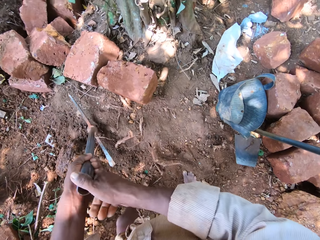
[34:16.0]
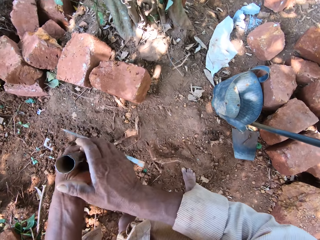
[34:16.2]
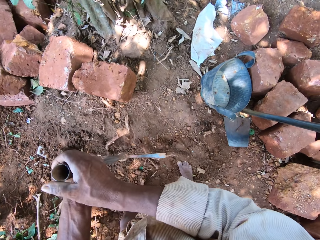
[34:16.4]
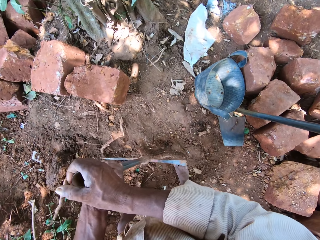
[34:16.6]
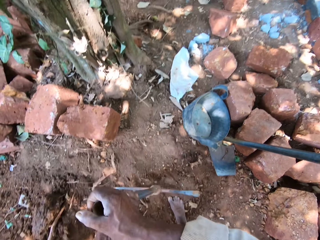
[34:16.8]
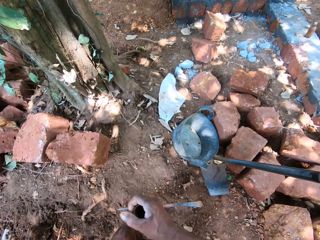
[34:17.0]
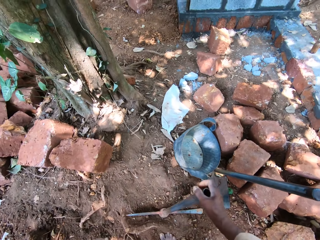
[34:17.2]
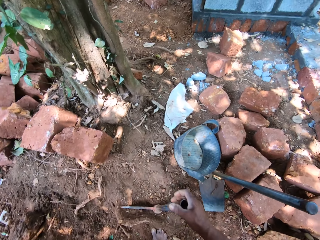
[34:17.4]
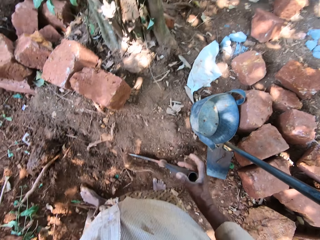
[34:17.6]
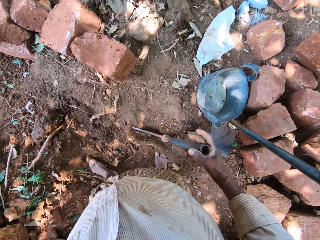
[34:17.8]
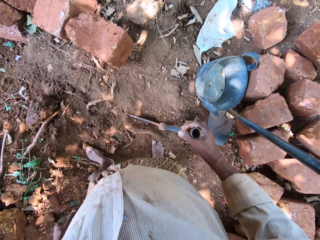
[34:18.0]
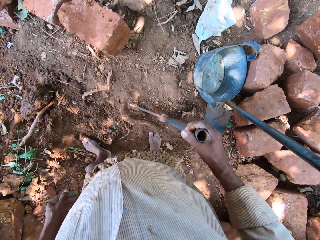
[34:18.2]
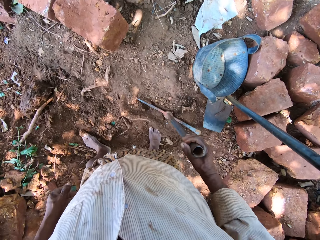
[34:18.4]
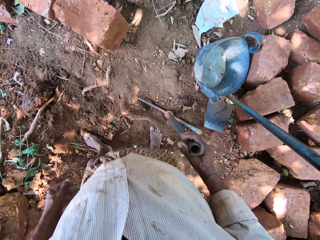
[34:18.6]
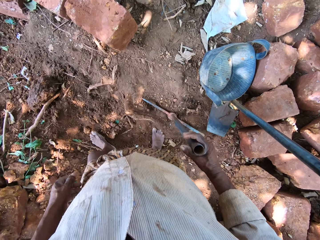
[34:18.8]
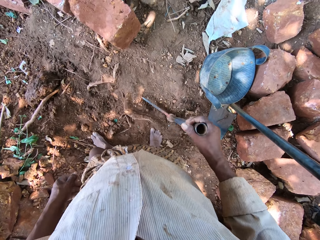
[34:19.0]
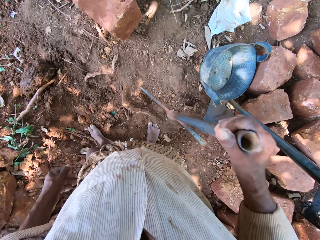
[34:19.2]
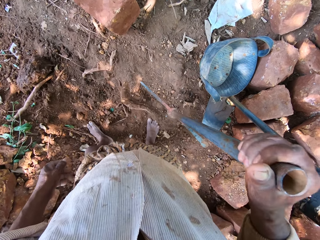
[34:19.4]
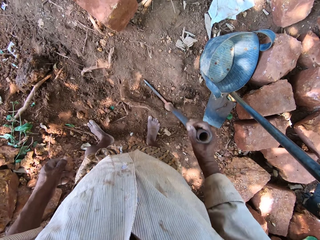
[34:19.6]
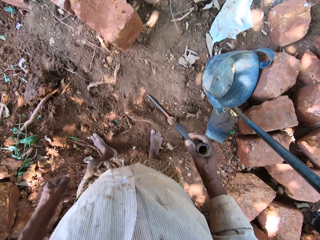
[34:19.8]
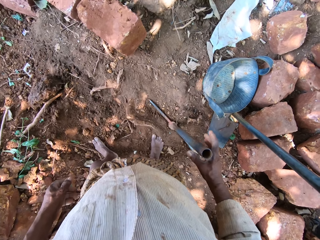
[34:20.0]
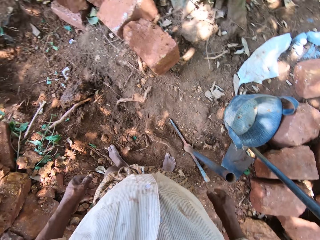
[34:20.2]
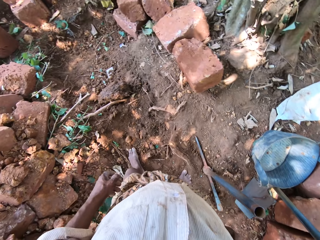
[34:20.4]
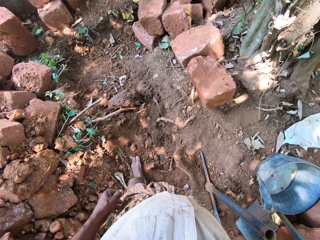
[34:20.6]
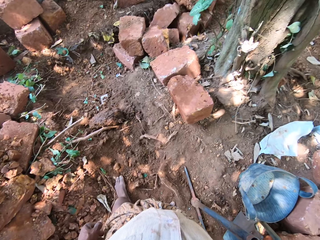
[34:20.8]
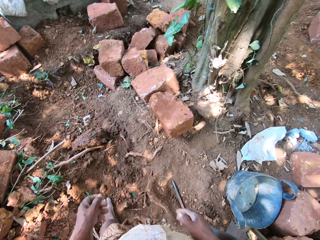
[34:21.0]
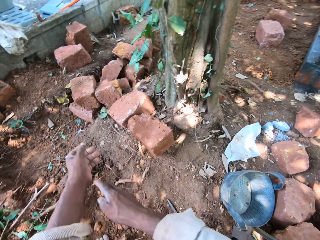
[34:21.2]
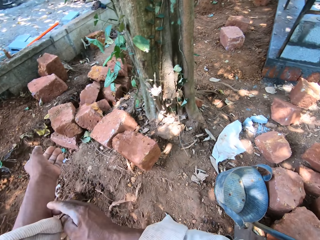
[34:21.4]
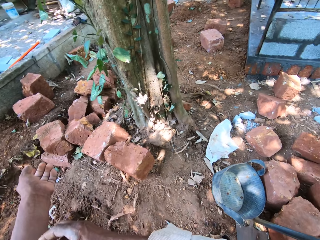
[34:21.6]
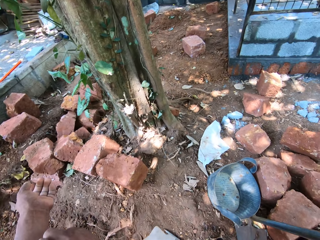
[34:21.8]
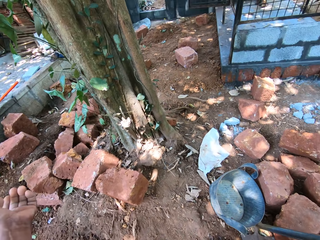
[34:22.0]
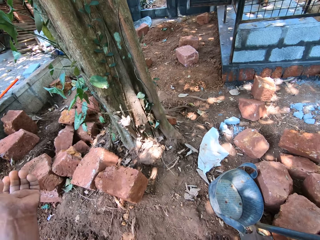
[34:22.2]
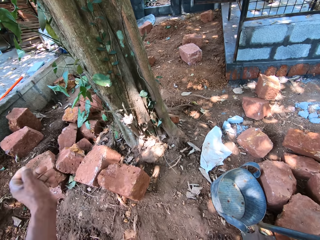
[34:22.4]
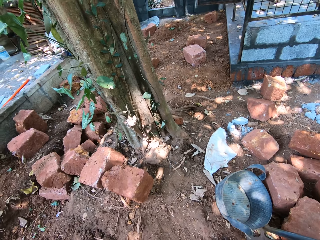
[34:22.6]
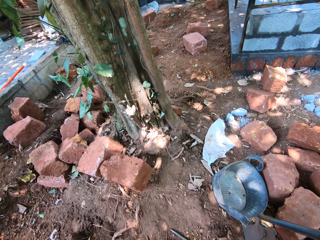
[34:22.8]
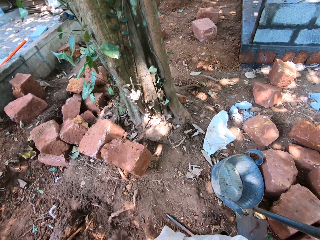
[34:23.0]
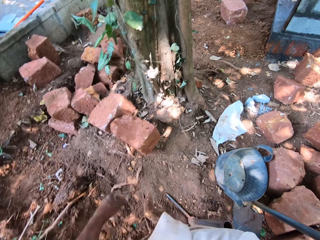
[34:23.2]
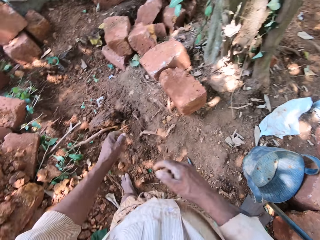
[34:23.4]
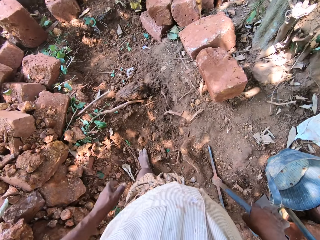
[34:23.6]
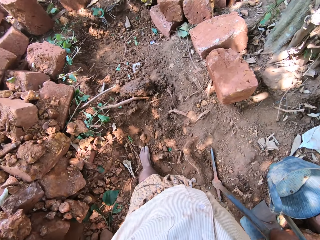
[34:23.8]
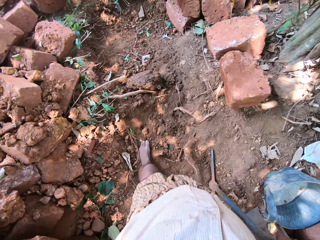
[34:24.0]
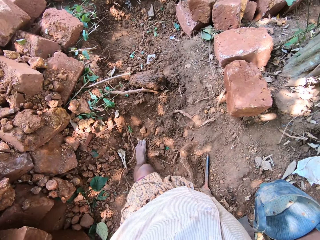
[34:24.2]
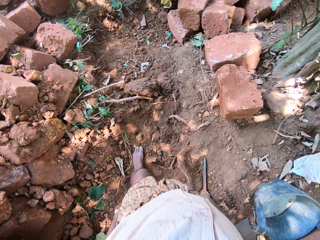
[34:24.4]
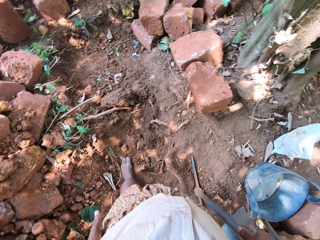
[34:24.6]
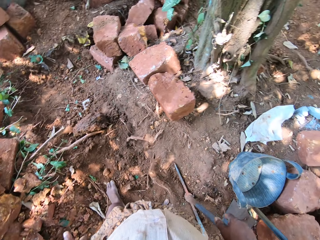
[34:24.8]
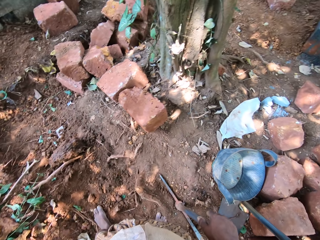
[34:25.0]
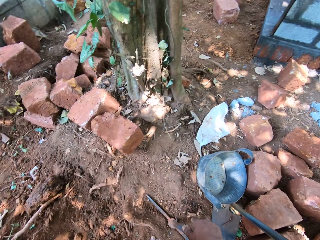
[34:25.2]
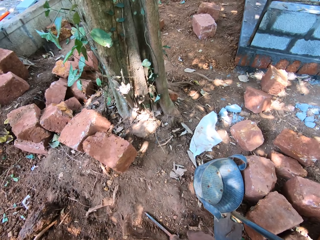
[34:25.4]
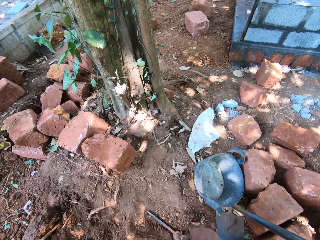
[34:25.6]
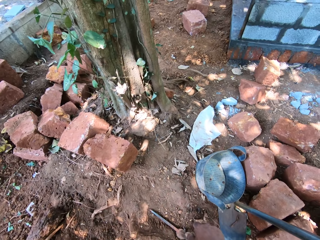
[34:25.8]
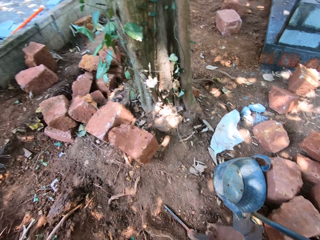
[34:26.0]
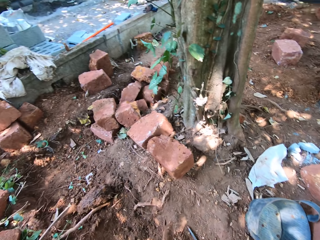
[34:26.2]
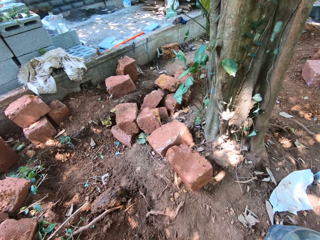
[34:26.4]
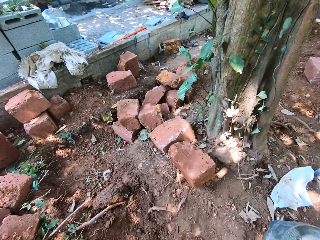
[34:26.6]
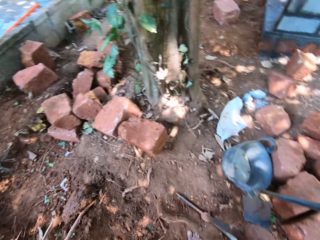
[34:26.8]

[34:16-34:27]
The camera wearer lifts the pickaxe from the floor with both hands. He drops the pickaxe on the floor with both hands. He lifts the pickaxe from the floor with his right hand, hits the floor with the pickaxe in his right hand, and drops the pickaxe on the floor with his right hand. He looks around. He adjusts his sleeve on the left hand with his right hand. He looks around. He holds the pickaxe with his right hand.

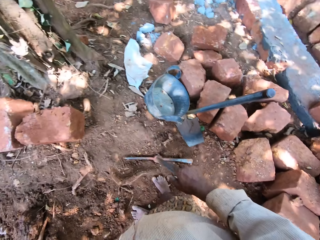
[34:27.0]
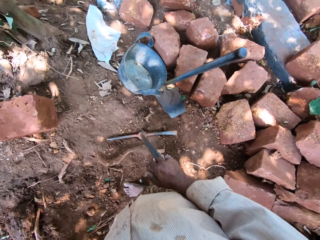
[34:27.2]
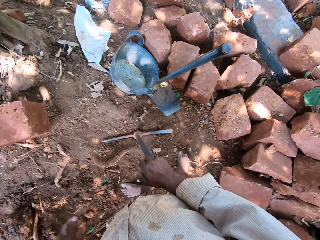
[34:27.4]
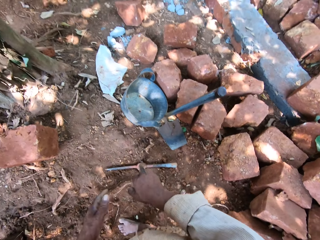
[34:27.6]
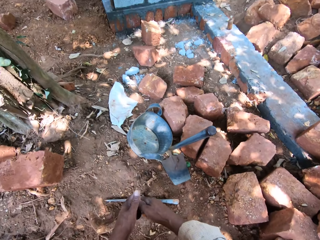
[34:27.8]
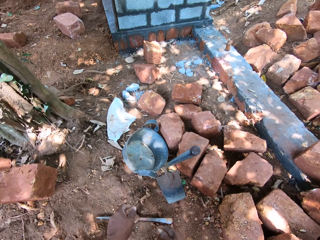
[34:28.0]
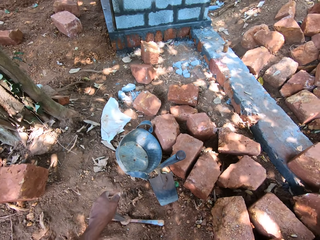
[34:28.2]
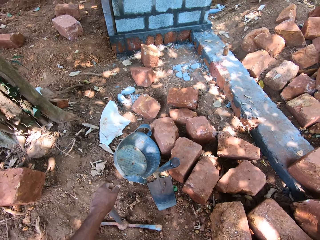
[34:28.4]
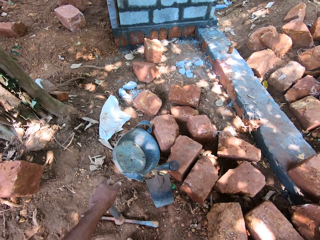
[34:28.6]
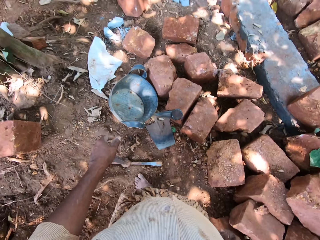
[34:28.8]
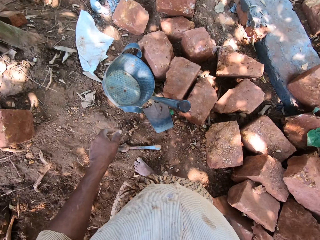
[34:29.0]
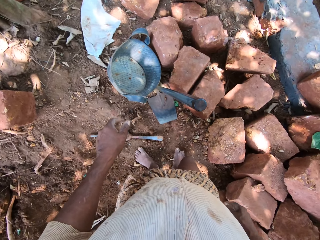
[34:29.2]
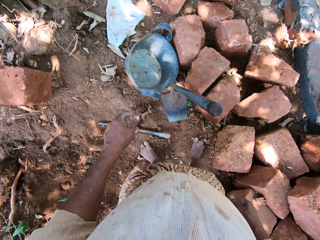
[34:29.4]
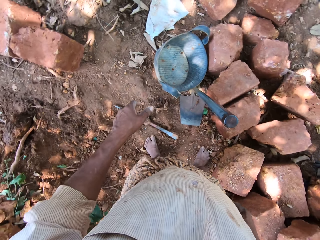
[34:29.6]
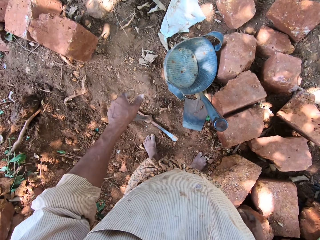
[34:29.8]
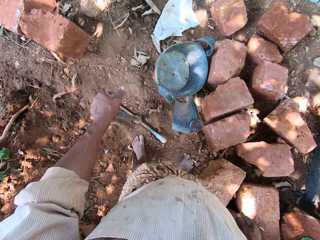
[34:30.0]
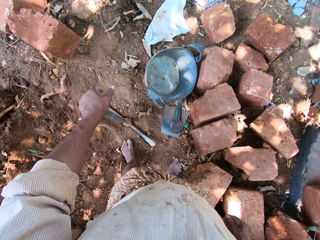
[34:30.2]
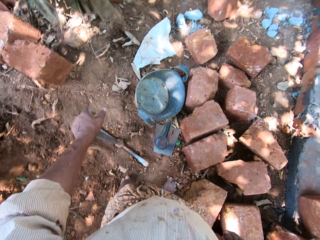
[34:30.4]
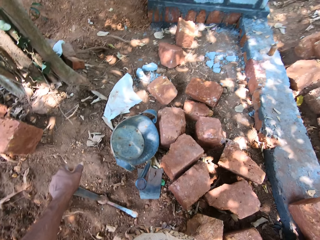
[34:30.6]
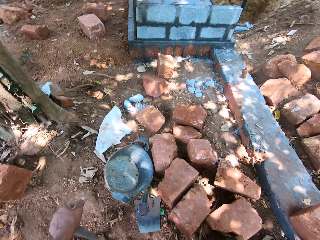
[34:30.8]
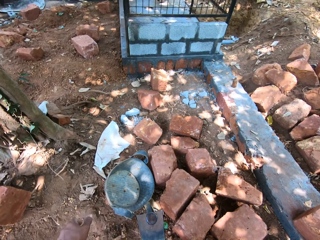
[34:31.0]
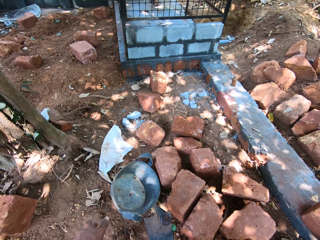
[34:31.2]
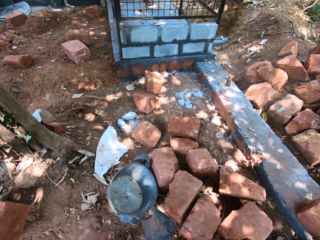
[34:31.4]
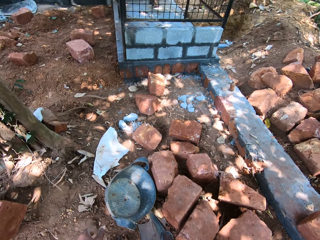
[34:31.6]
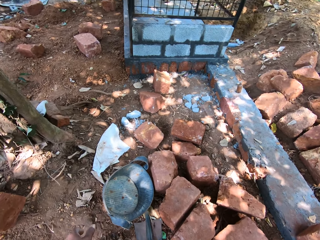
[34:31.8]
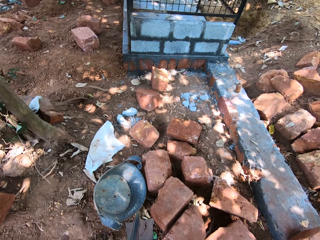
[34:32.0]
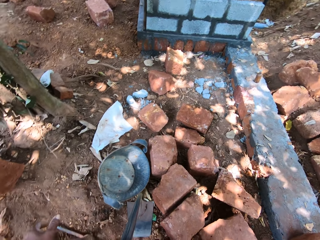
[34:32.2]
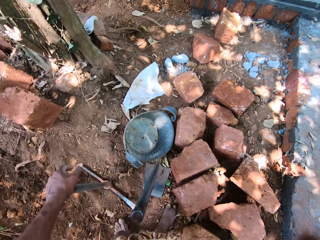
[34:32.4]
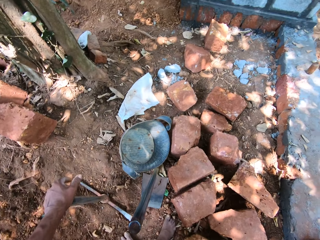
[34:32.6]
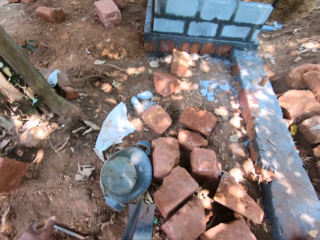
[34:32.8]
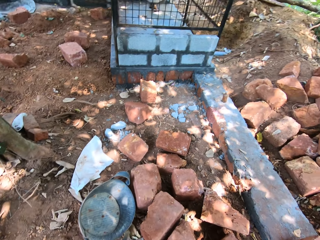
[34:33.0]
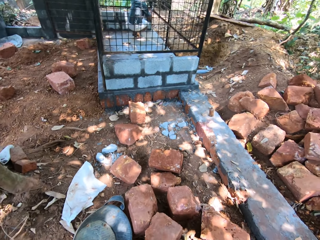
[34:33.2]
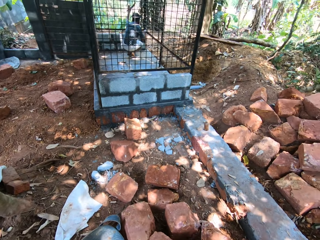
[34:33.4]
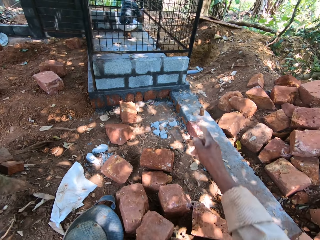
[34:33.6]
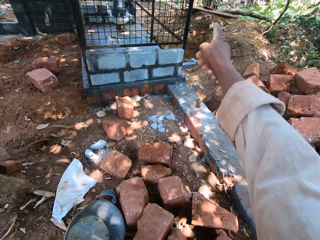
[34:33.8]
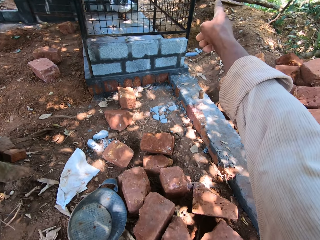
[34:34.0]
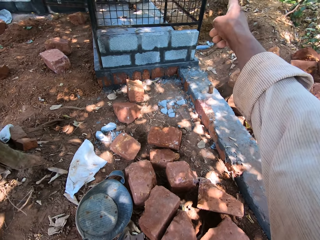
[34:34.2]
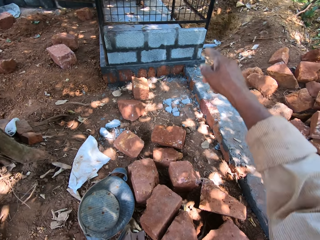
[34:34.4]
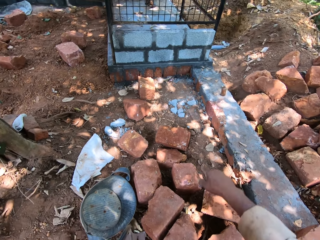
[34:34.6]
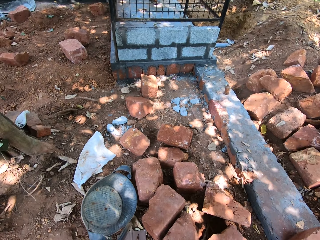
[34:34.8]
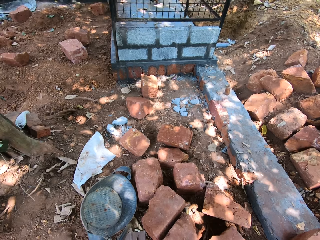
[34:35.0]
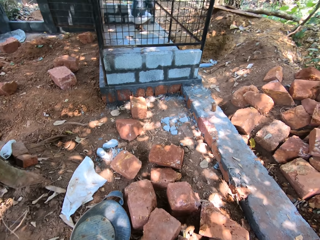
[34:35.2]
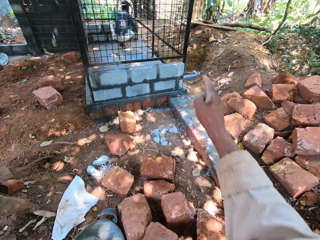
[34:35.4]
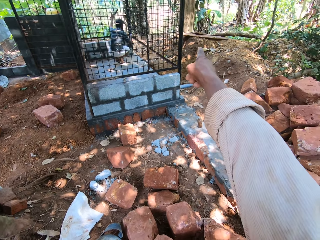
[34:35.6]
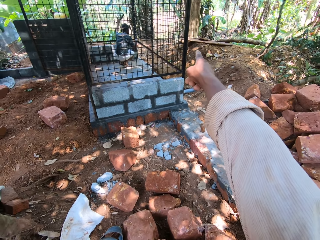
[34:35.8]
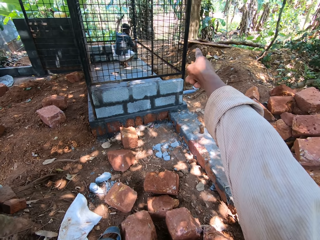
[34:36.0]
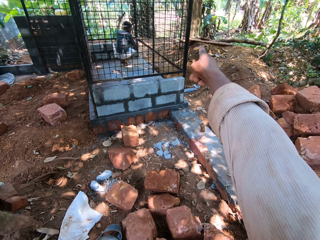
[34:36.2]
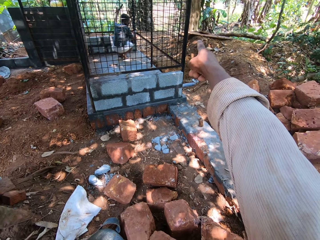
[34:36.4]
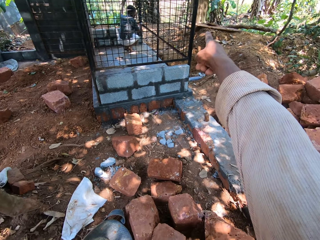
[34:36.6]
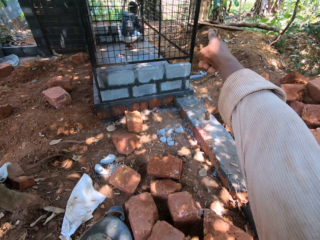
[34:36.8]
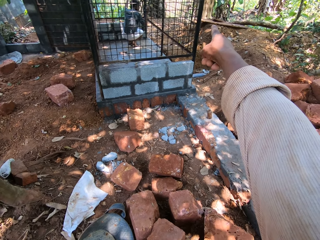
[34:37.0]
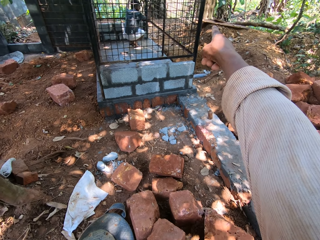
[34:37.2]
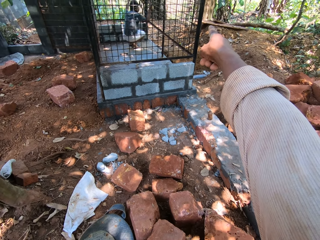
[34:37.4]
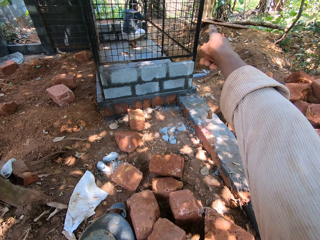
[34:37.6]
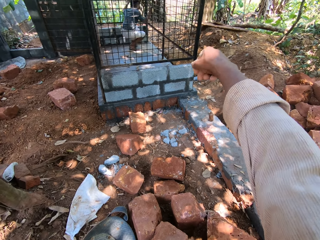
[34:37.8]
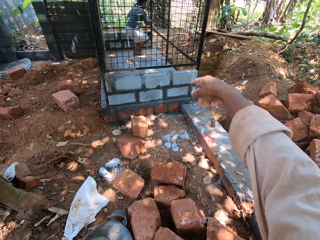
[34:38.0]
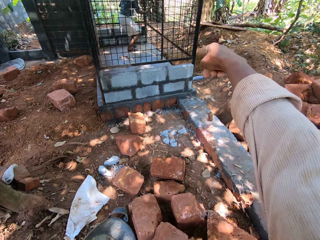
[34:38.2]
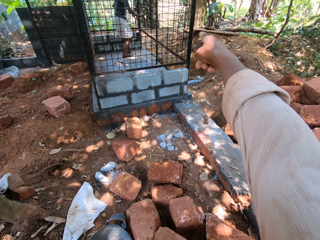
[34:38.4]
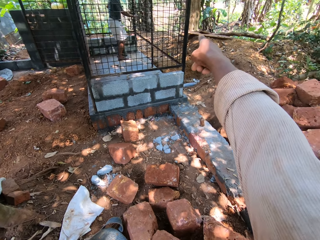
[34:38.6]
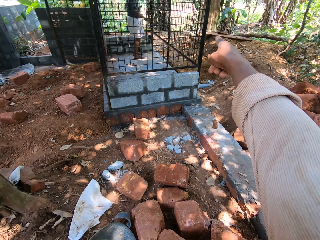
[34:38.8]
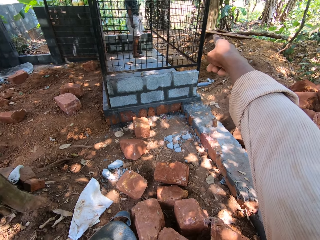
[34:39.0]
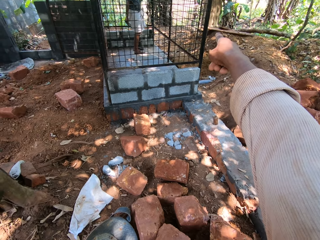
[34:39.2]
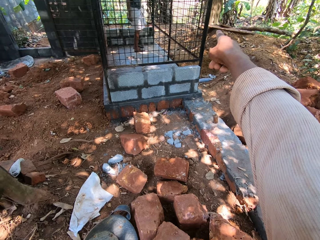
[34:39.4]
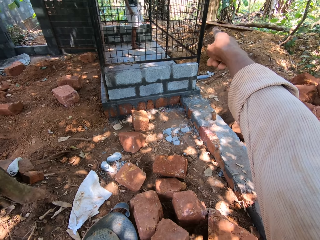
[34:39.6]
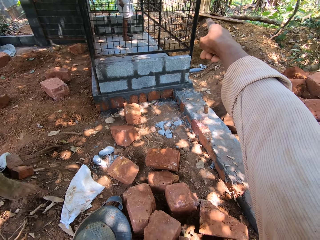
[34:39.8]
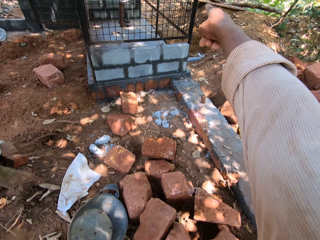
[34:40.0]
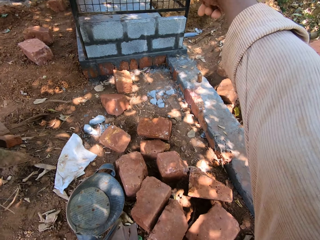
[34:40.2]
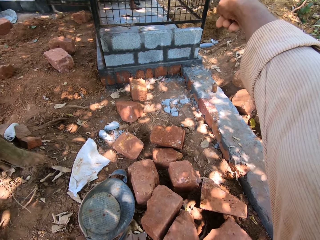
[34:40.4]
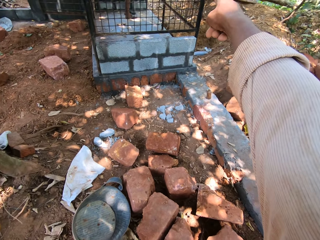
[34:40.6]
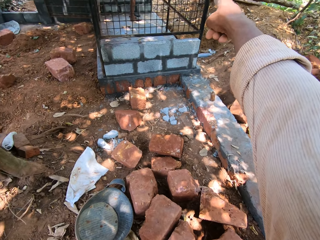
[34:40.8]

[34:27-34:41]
The camera wearer passes the pickaxe to his left hand with his right hand. He walks around. He points with the right hand. A man holds a cage with his left hand. The man holds the cage with his right hand.
